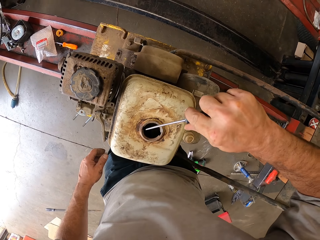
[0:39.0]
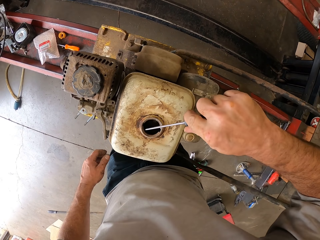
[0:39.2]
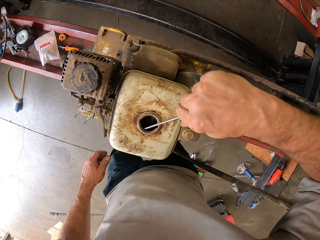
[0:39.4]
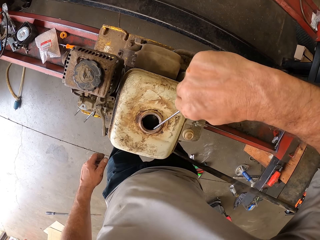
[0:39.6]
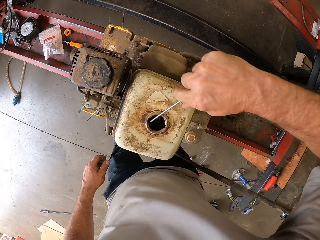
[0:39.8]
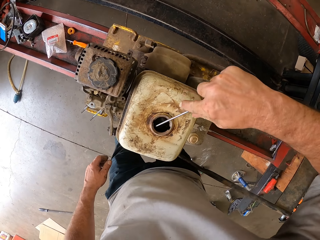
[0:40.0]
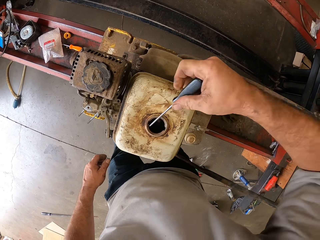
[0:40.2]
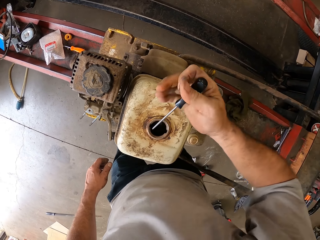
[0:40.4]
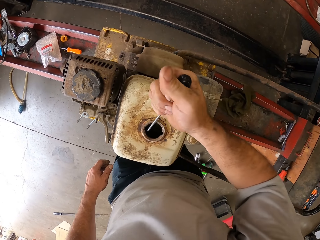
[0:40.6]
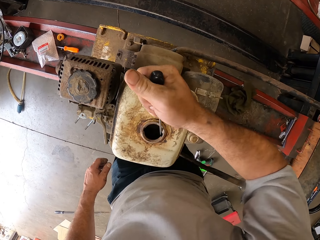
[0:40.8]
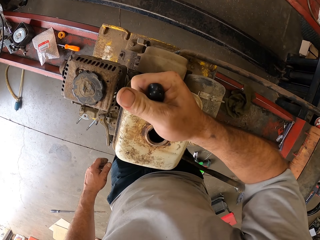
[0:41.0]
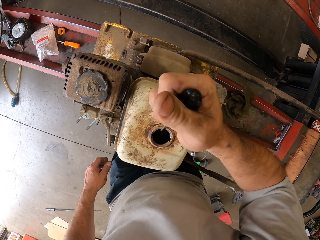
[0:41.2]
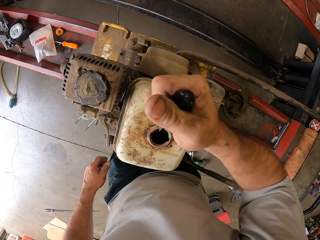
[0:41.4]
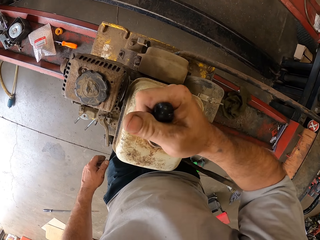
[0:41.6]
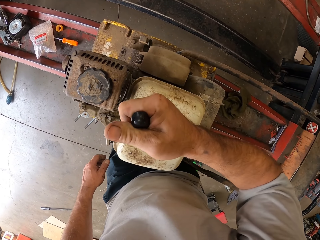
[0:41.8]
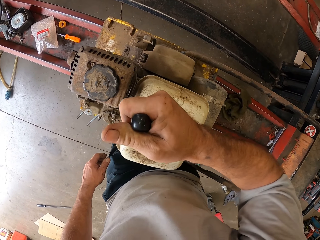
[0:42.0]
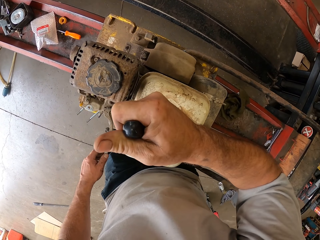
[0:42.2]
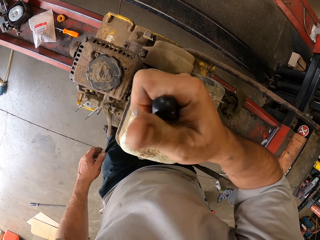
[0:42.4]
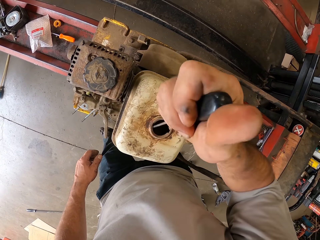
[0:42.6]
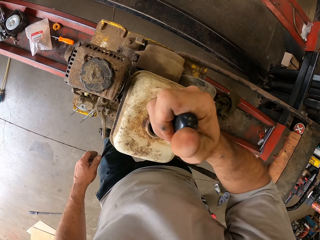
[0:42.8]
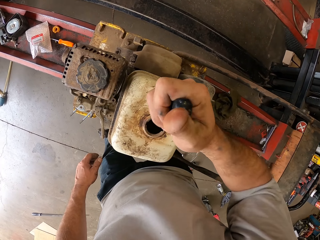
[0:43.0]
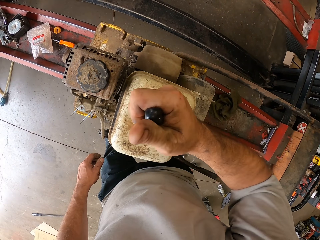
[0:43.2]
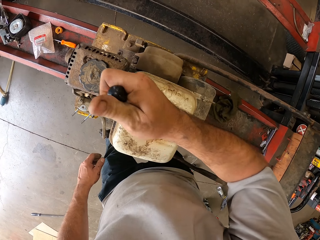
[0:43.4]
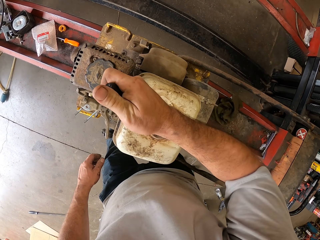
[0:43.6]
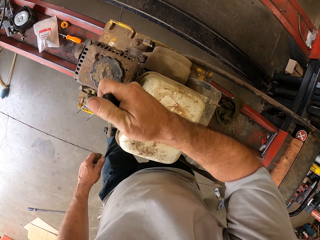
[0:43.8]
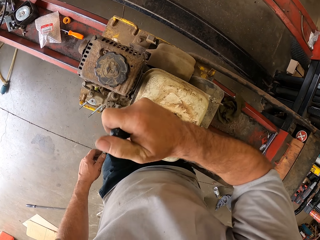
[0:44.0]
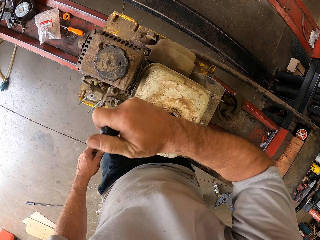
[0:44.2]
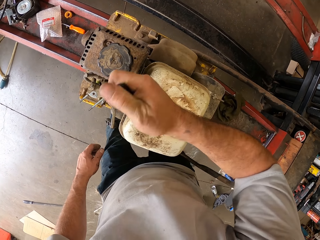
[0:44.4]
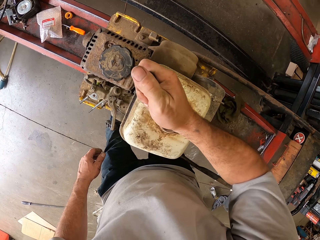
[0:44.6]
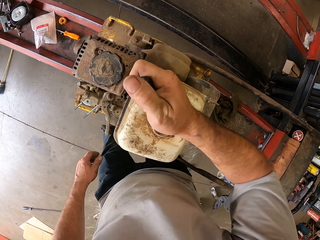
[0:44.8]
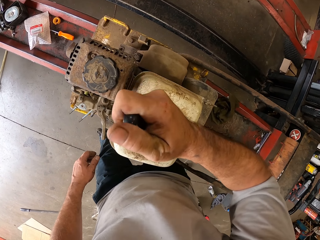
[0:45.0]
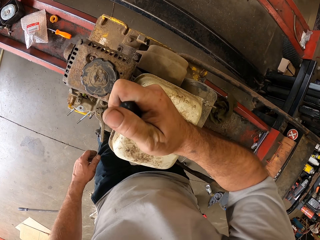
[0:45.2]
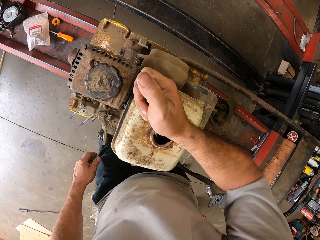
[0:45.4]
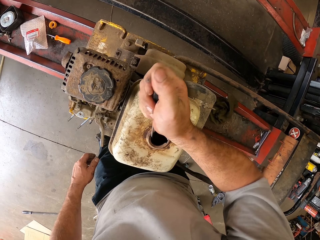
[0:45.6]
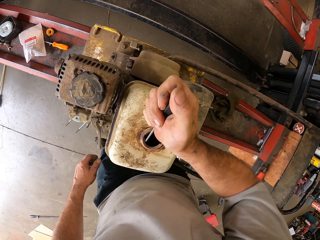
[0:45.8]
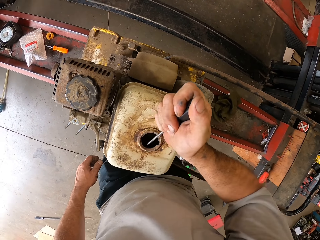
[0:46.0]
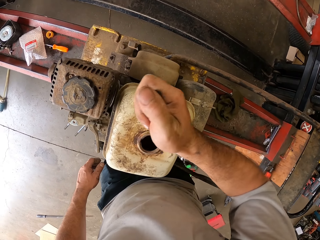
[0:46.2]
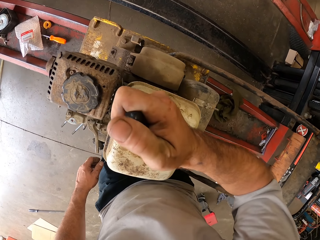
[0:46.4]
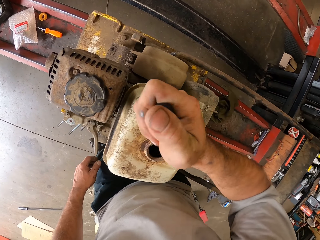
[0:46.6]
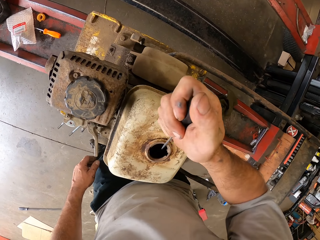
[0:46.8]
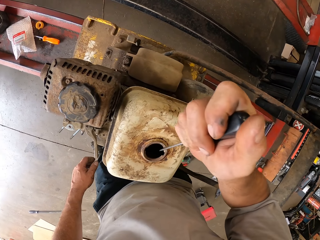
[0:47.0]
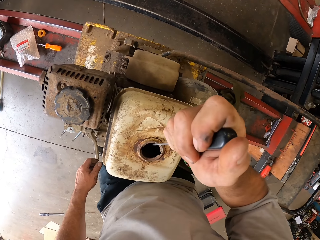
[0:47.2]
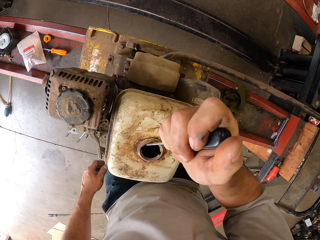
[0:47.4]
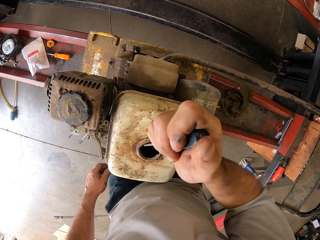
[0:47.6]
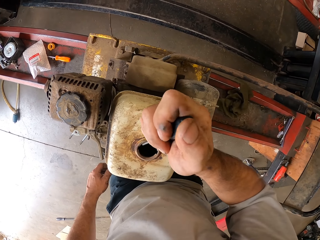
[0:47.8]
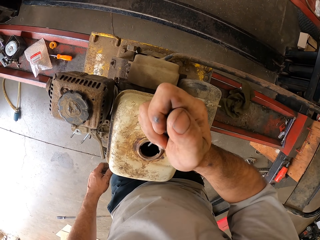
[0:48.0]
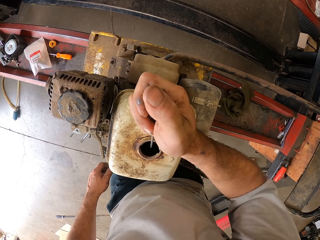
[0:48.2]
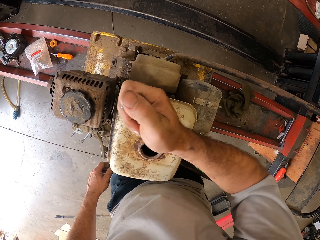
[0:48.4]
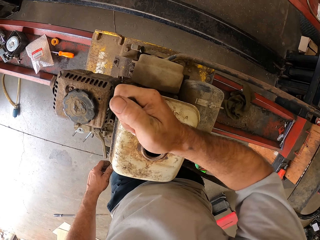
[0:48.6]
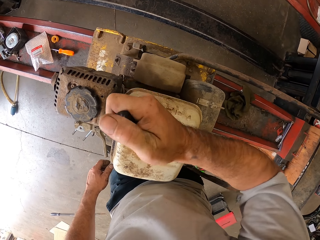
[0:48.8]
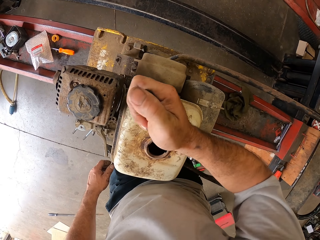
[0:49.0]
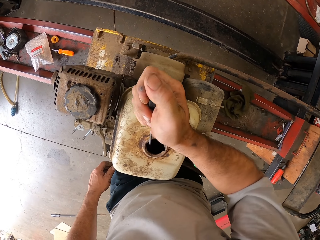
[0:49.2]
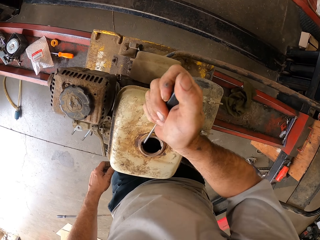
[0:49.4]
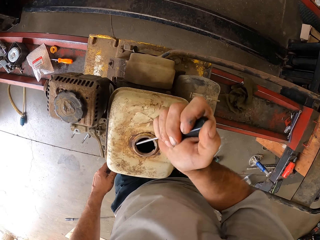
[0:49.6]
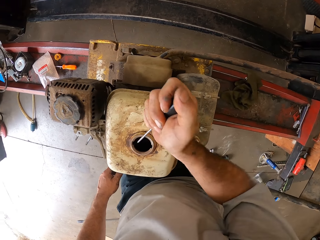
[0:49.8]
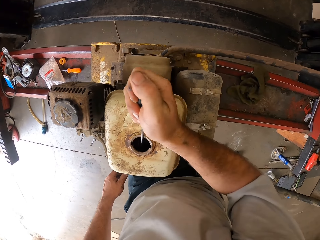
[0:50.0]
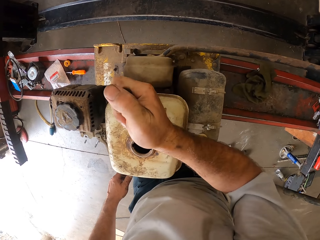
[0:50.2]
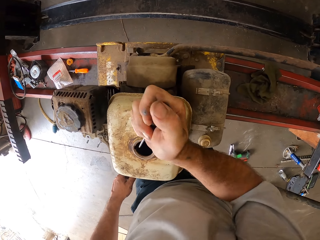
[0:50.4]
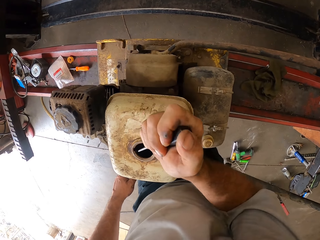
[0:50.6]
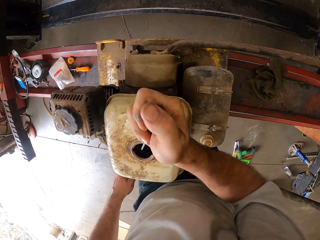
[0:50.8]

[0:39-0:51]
The camera wearer moves a screwdriver in a cylinder.

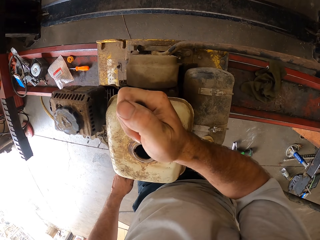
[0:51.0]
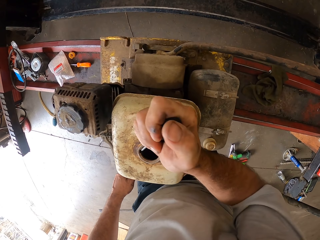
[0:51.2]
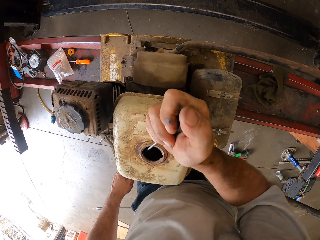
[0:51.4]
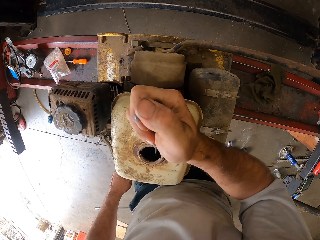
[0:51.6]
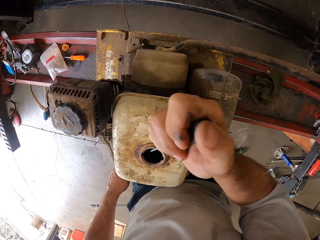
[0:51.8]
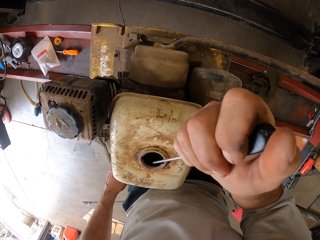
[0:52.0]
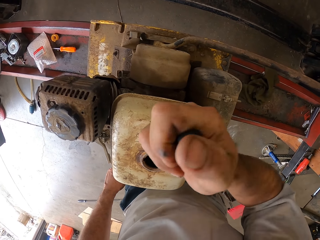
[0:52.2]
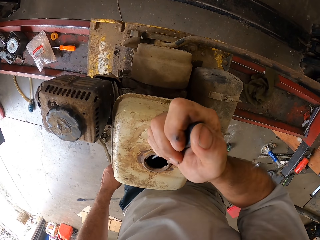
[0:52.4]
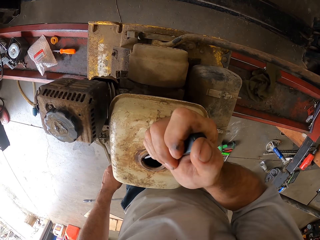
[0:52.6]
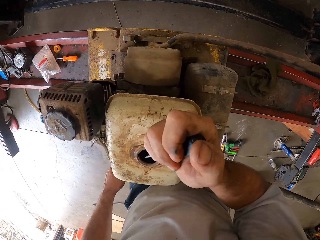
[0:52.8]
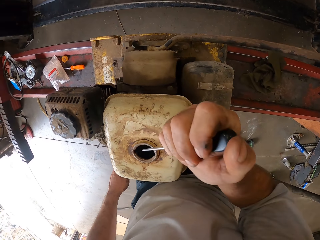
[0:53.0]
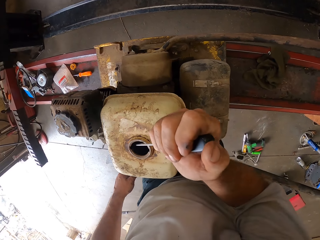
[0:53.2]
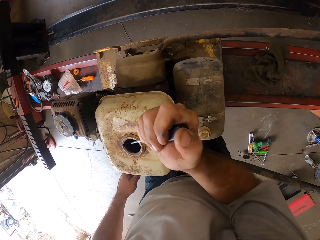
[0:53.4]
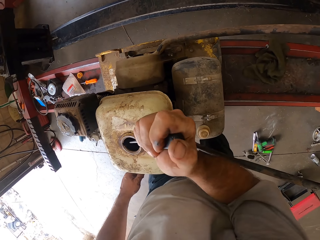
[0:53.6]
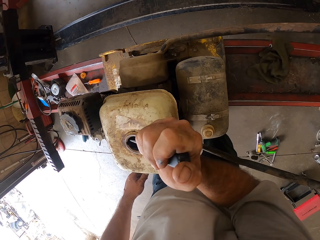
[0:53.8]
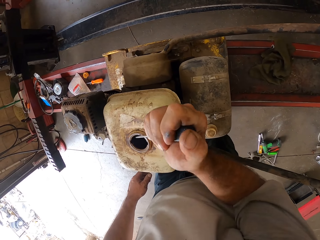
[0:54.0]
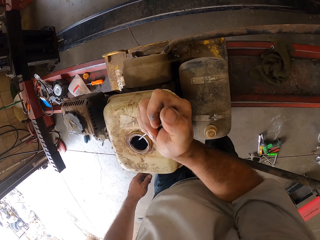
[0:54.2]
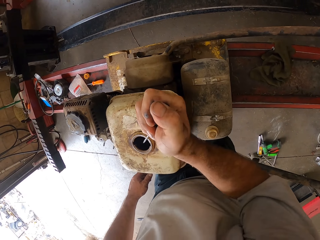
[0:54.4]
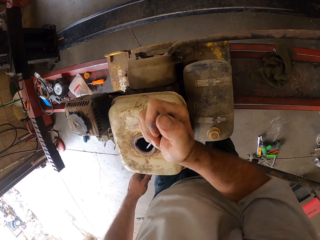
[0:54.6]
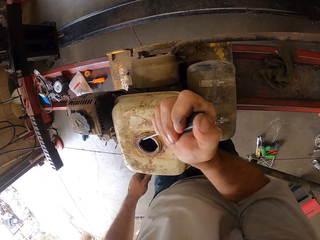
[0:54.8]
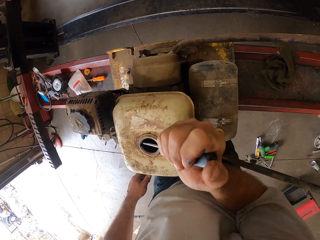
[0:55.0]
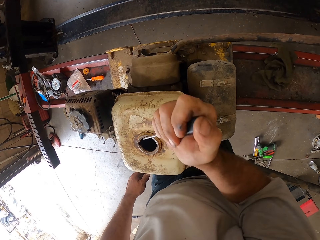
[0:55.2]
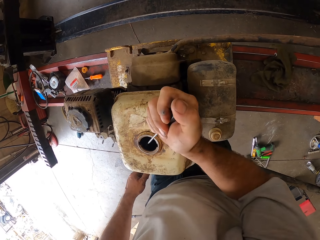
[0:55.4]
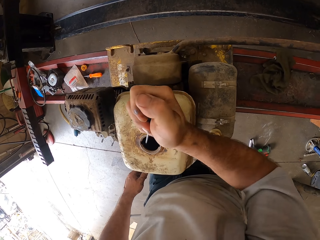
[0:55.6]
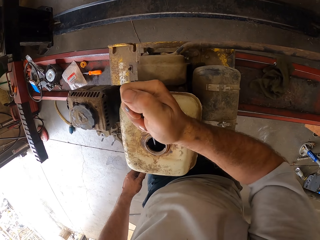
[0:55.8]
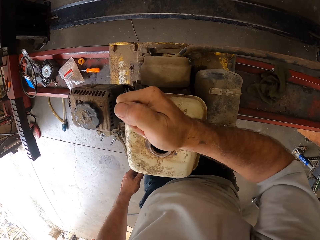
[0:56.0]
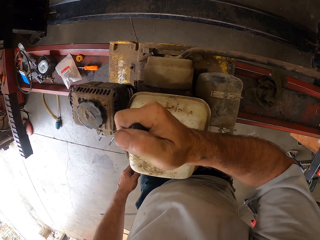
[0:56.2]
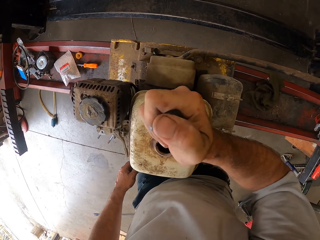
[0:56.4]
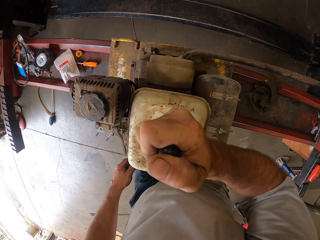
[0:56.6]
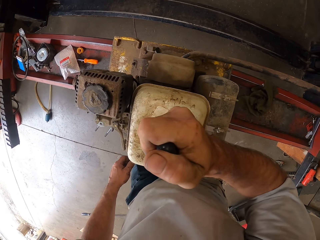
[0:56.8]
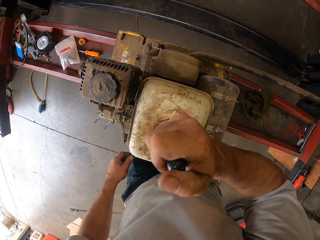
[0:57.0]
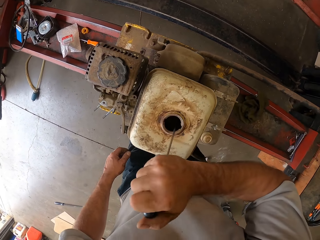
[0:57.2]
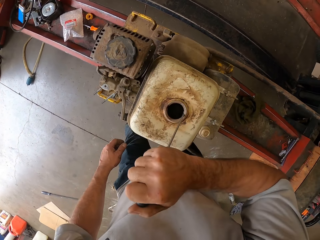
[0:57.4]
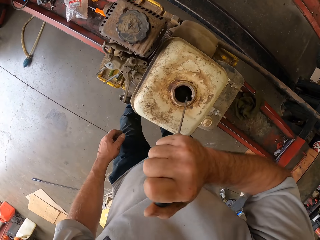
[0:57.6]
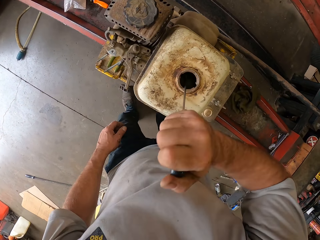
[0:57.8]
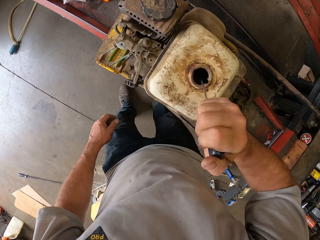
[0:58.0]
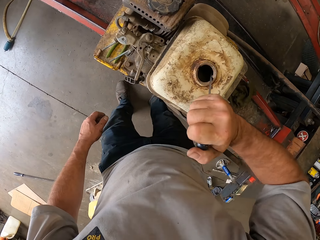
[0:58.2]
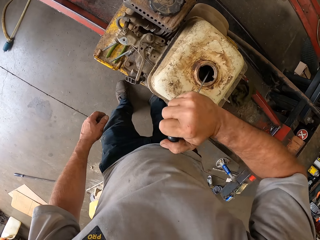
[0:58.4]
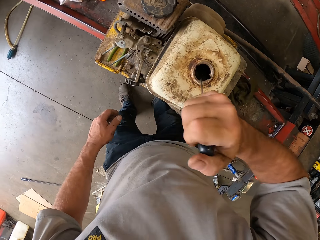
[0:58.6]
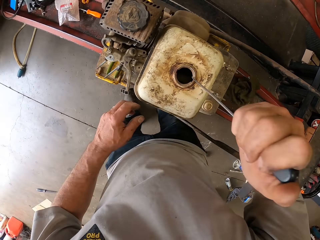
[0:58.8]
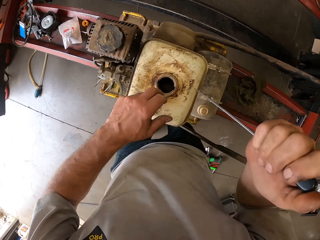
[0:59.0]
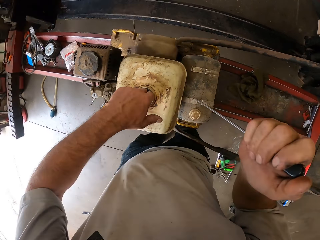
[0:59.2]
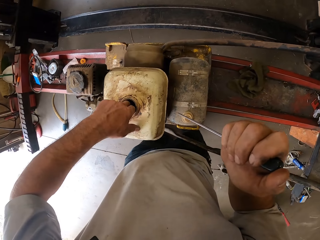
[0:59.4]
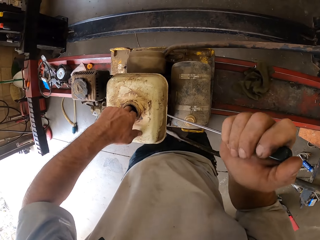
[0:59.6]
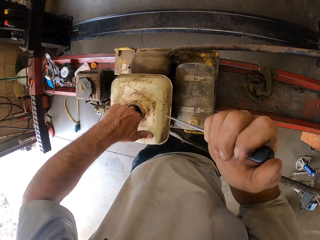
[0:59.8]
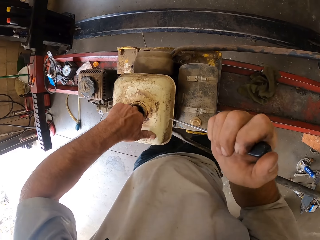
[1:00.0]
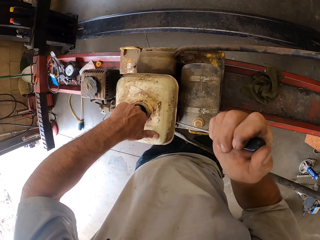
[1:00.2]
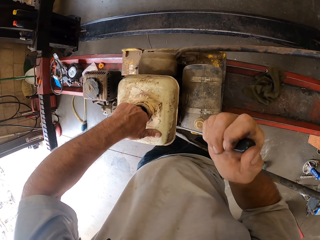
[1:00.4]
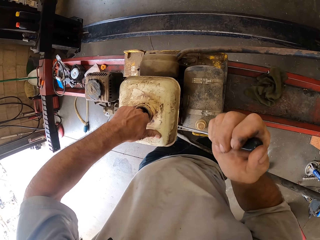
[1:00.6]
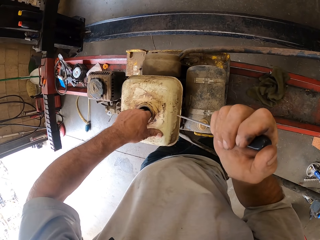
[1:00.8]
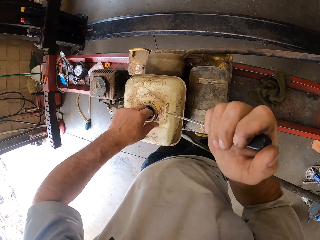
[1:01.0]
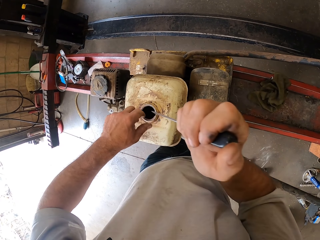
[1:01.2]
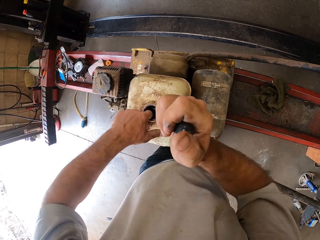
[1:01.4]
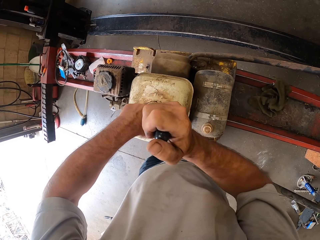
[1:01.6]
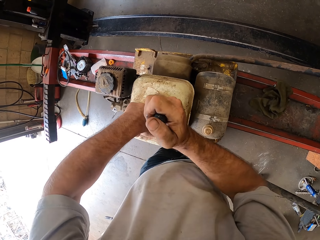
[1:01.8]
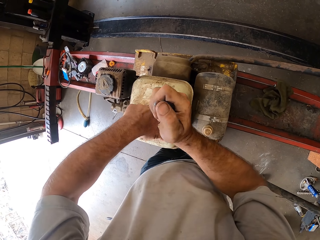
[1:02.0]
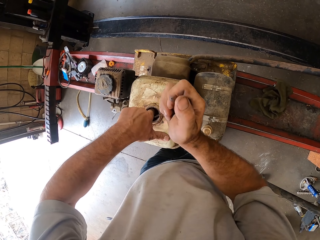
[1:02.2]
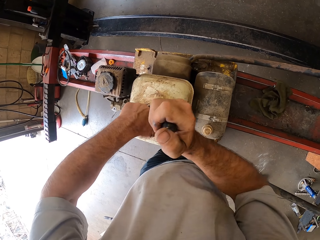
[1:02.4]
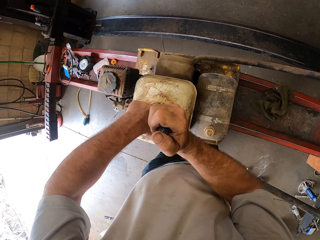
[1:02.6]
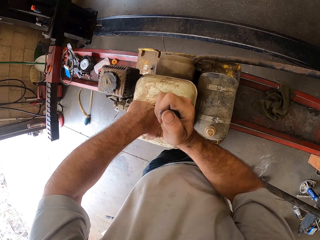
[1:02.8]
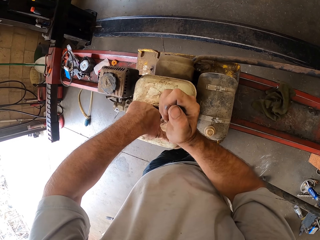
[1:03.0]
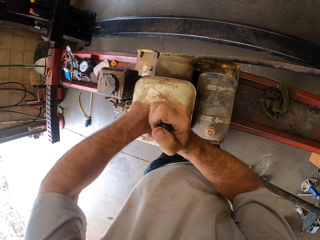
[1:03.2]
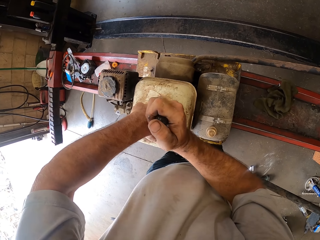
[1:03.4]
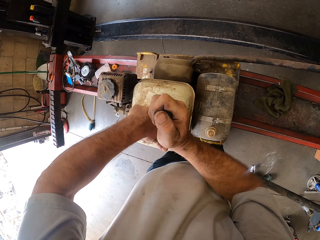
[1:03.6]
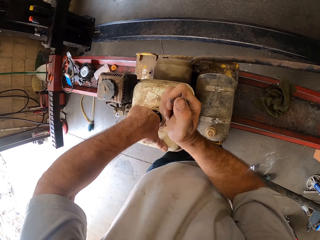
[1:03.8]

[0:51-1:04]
The camera wearer inserts his left hand into the fuel tank. He inserts the screwdriver into the fuel tank with his right hand.
